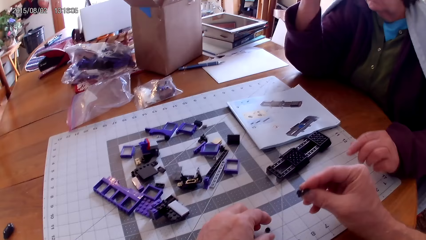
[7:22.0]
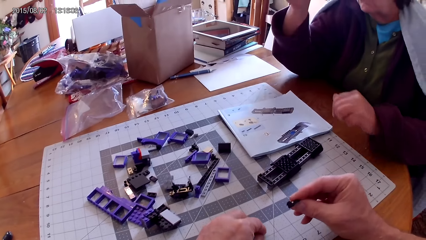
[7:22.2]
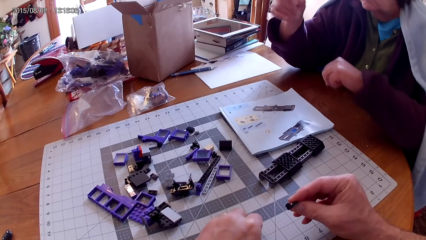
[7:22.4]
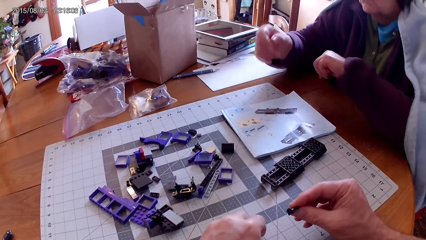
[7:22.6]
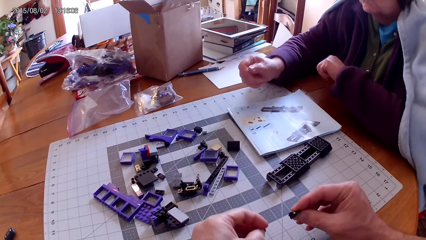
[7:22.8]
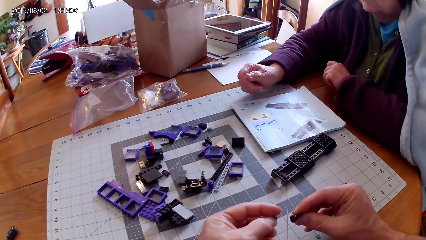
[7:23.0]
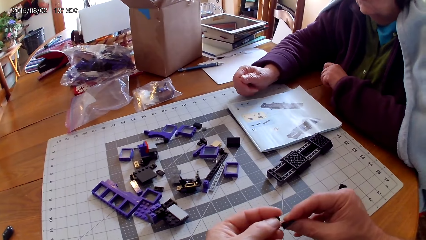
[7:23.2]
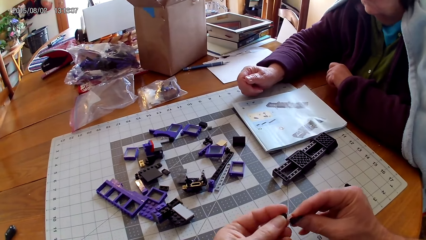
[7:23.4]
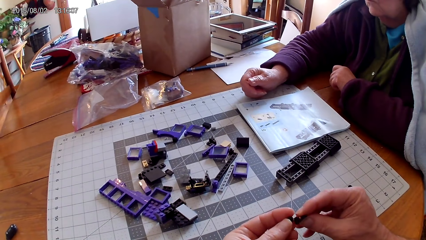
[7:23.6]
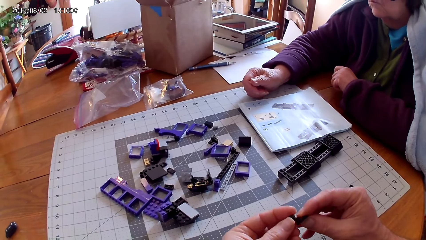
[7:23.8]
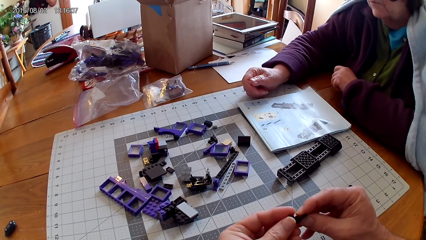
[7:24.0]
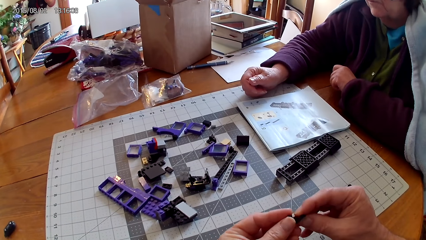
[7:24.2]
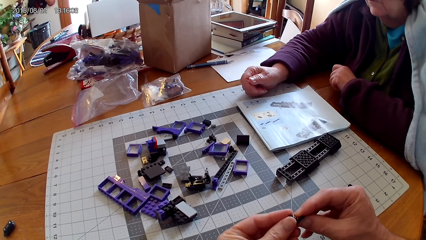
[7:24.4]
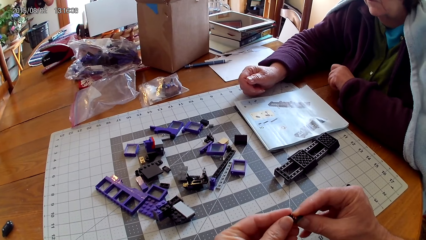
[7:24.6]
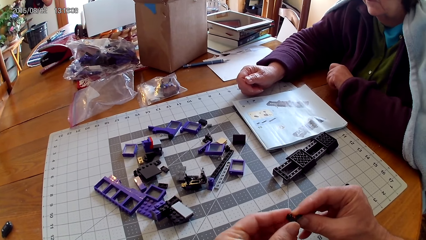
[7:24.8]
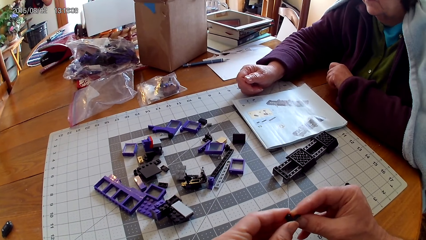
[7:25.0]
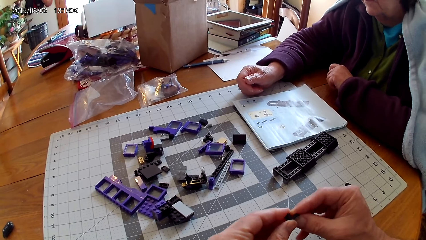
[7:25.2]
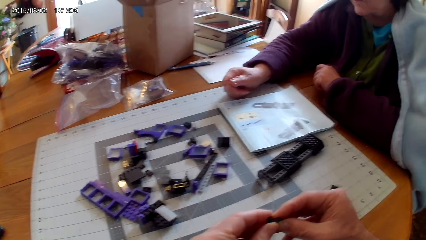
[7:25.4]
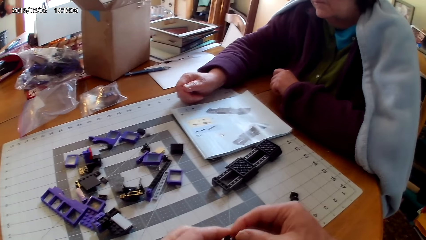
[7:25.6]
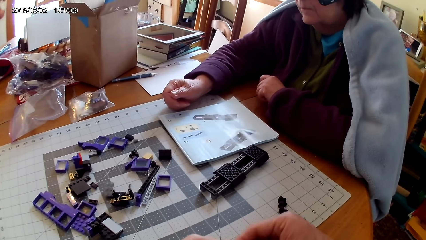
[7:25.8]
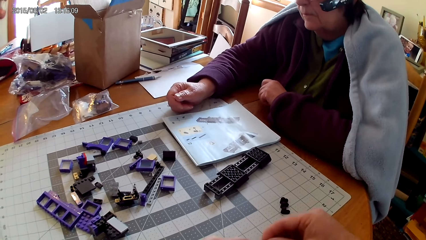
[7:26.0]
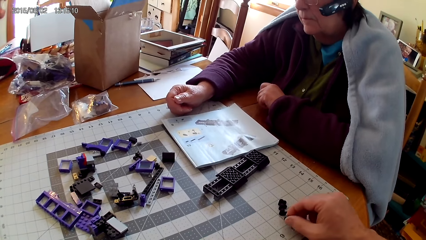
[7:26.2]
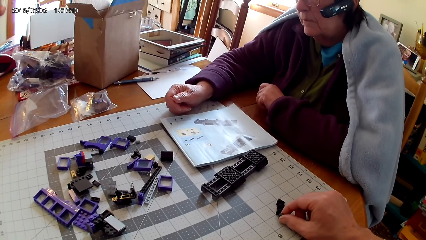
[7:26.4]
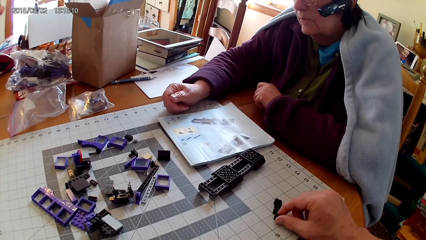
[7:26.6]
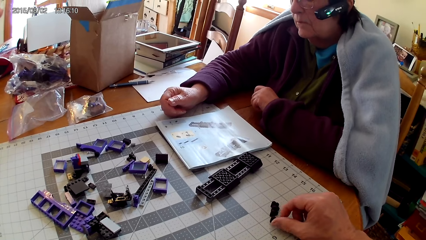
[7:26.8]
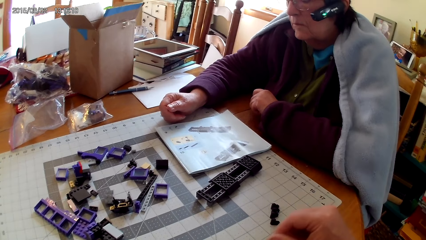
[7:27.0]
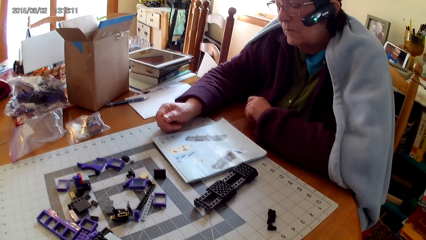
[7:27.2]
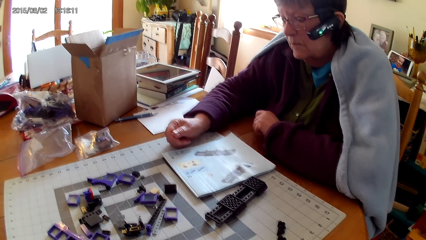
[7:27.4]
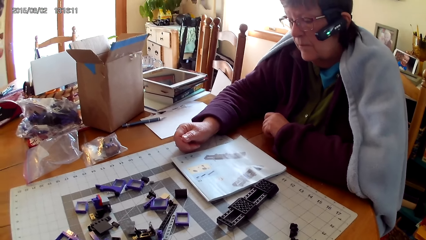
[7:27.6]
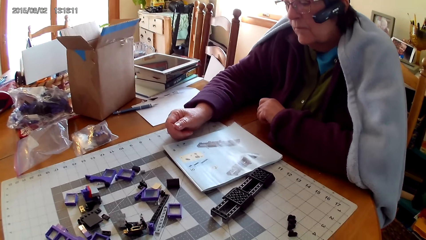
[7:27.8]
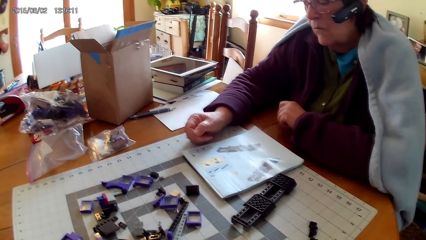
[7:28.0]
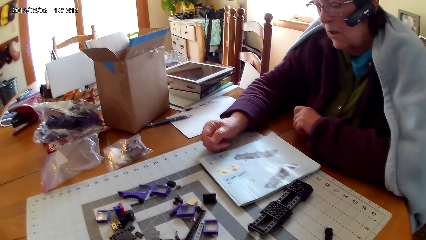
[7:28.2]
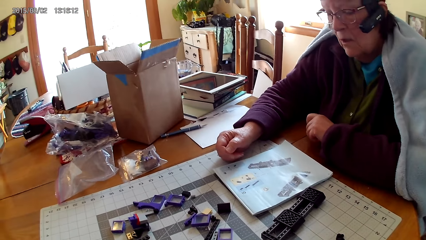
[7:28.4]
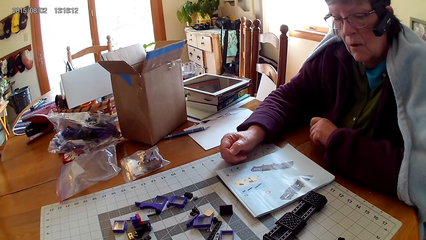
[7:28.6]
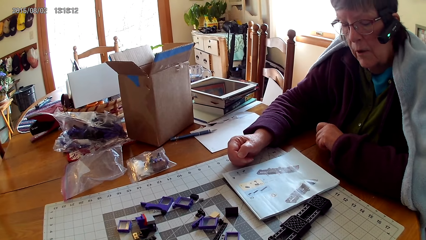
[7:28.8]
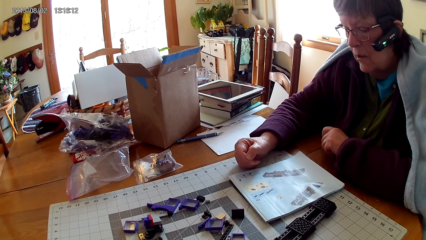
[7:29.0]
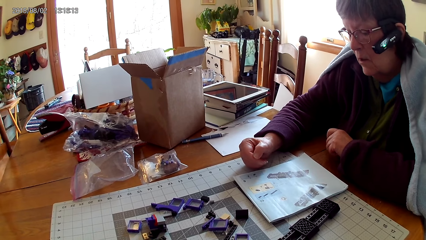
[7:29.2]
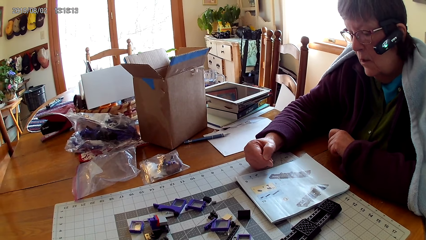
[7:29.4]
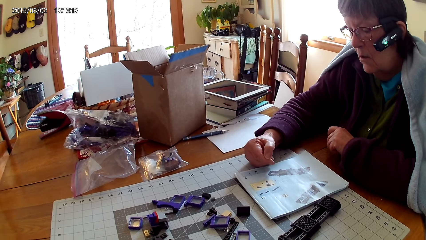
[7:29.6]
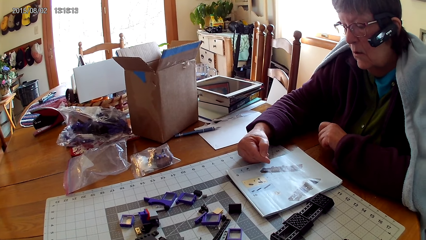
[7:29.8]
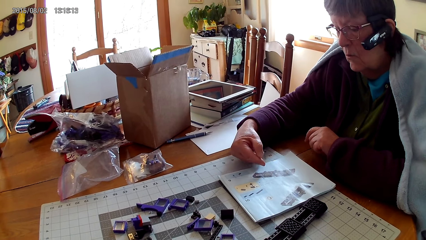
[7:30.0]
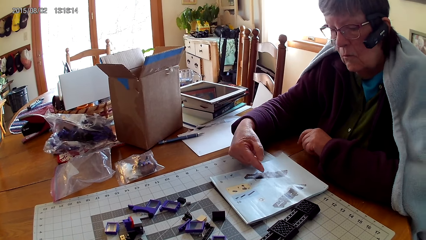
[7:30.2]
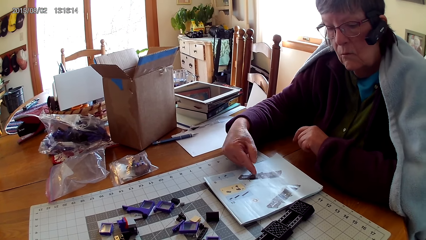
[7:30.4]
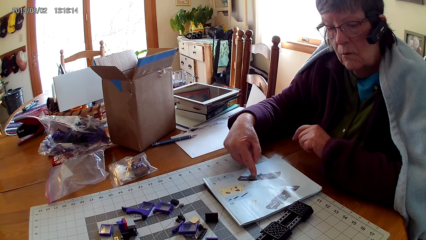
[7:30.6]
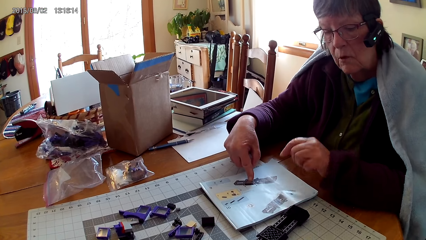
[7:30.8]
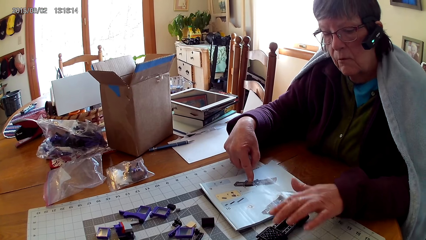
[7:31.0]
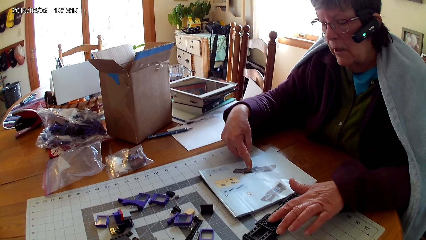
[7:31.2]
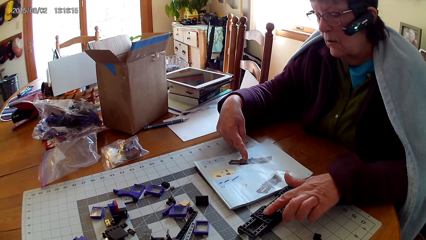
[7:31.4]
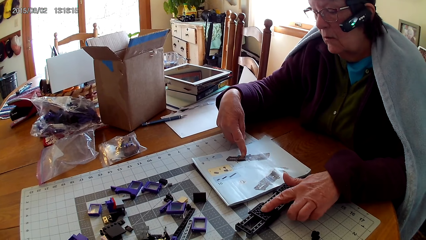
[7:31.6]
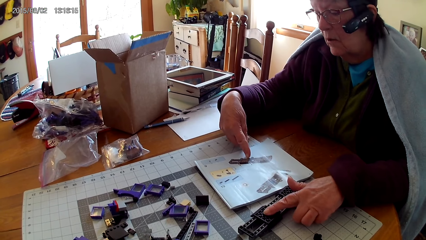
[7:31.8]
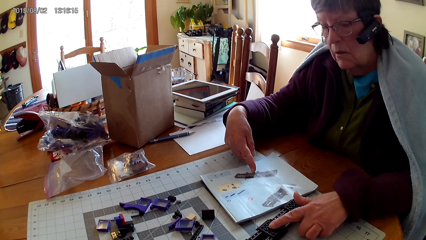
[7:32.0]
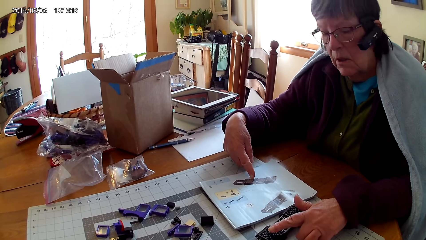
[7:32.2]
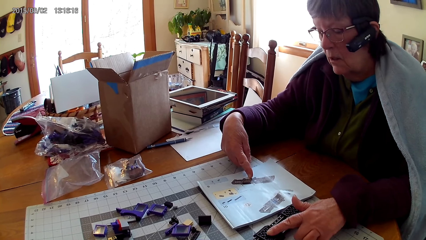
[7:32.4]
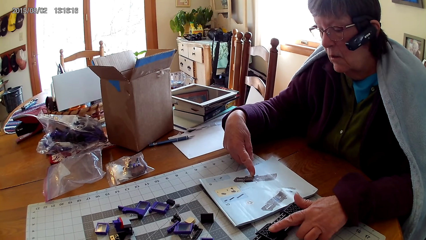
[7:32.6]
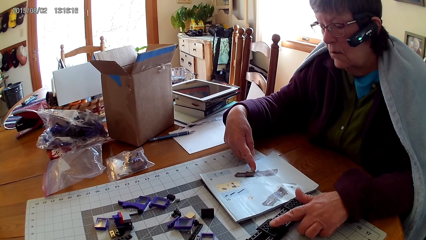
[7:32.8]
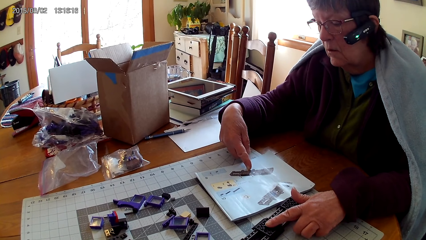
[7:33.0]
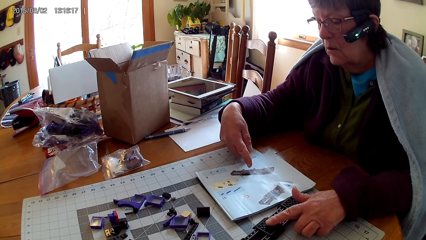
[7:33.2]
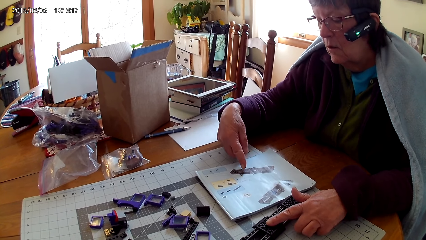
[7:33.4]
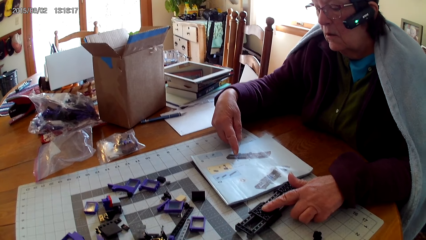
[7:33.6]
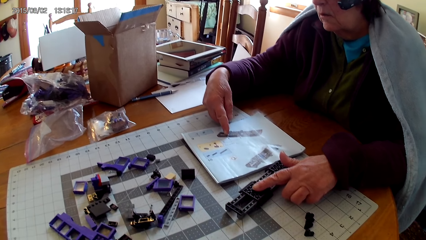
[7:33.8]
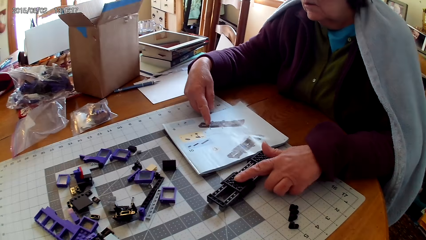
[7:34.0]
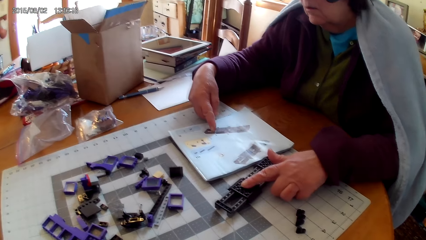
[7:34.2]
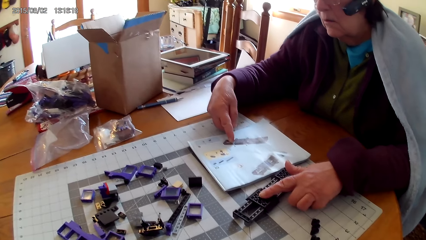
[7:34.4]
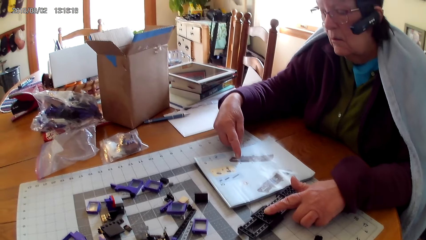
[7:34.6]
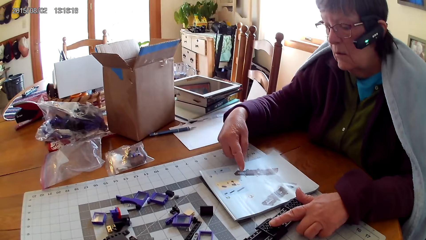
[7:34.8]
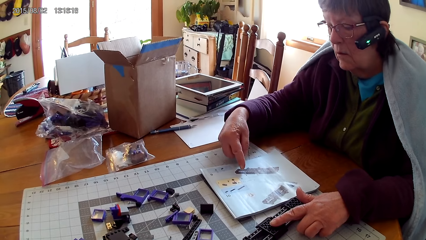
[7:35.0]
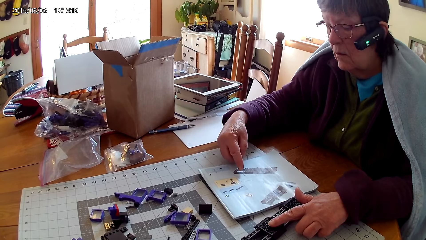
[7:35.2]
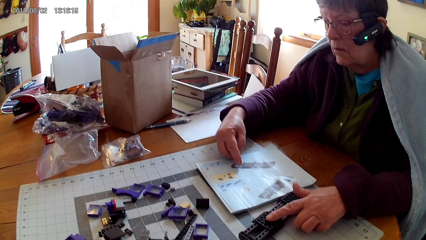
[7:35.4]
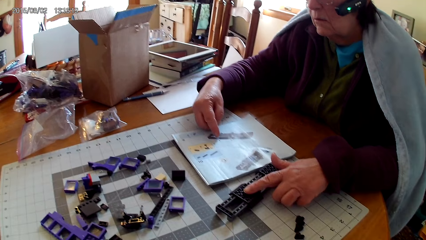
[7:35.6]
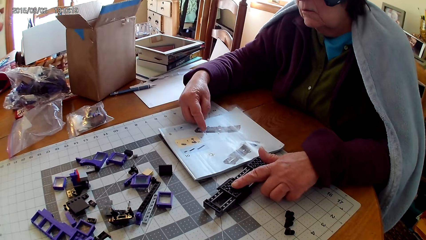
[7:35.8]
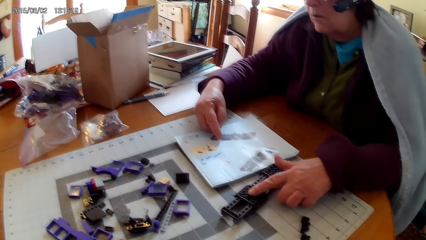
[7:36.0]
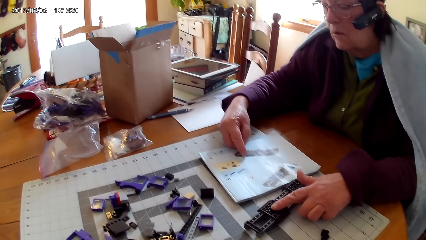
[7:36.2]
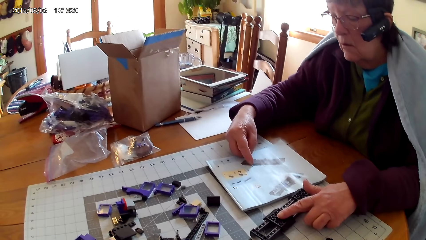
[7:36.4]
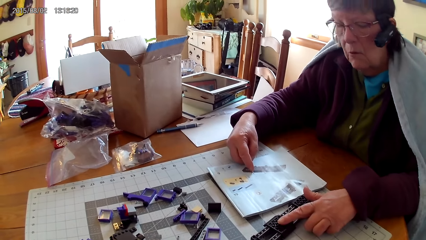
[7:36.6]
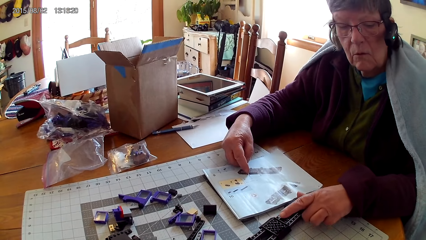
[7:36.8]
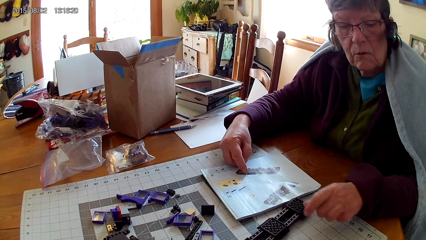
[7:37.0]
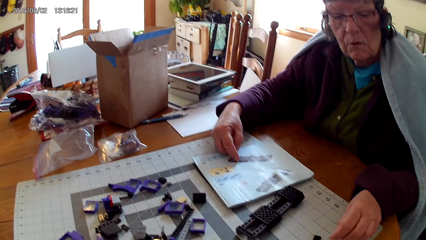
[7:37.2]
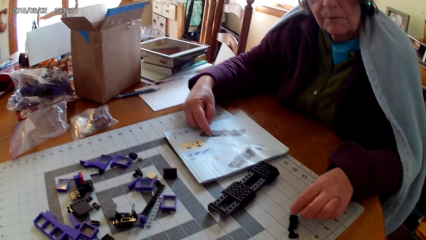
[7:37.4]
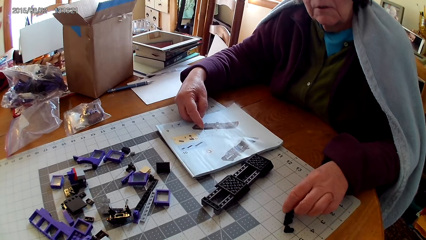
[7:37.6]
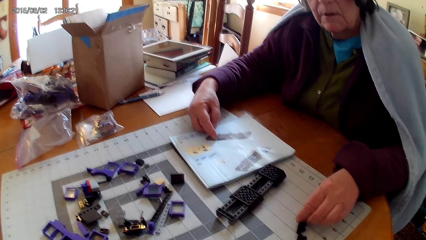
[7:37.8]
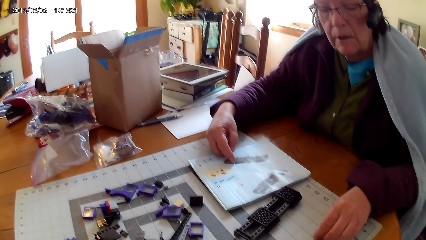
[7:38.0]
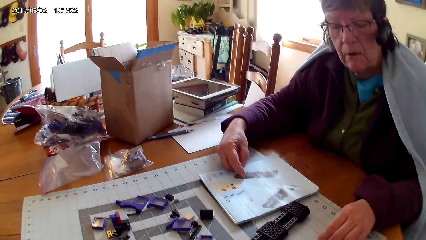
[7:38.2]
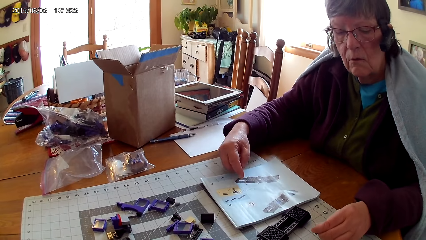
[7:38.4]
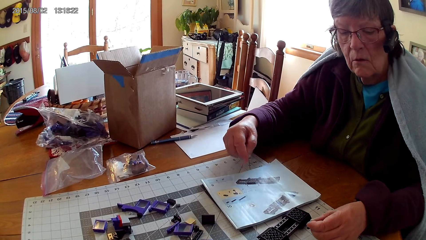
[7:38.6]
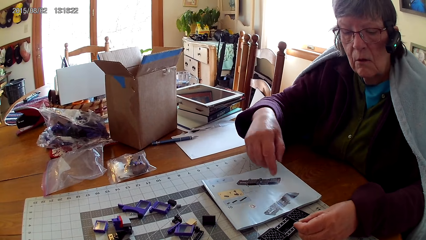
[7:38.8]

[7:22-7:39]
A woman arranges spare parts on the table. She removes her hand from the spare parts. The camera wearer fixes the spare parts. The woman puts her hand on the table. The camera wearer puts the spare parts on the table. The woman reads the manual. She points at a picture in the manual. She touches the book with her finger. She touches a plastic with her finger. She reads the manual and looks at something. The camera wearer looks around. The woman takes a spare part.
